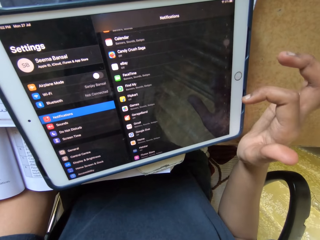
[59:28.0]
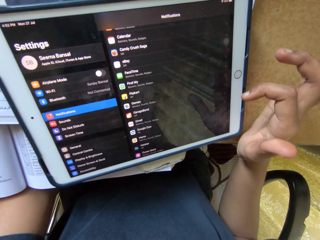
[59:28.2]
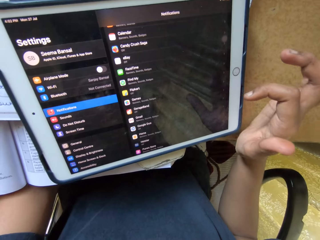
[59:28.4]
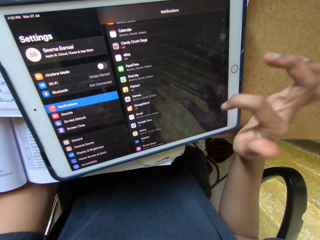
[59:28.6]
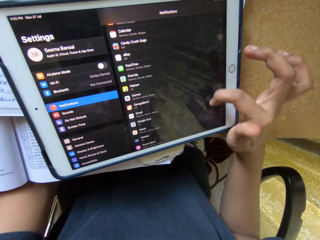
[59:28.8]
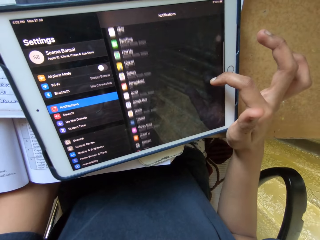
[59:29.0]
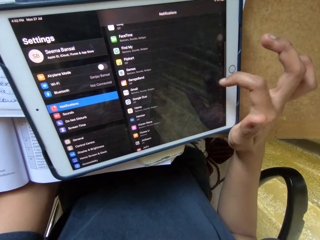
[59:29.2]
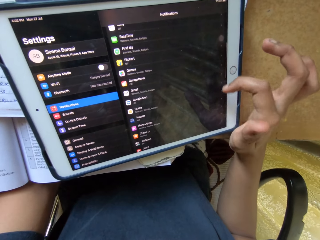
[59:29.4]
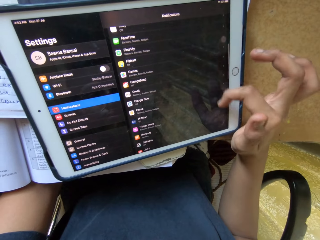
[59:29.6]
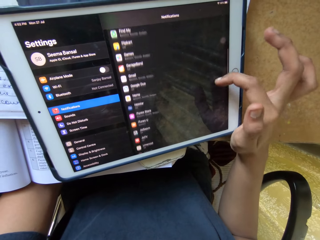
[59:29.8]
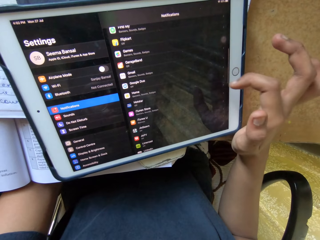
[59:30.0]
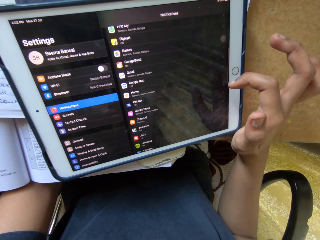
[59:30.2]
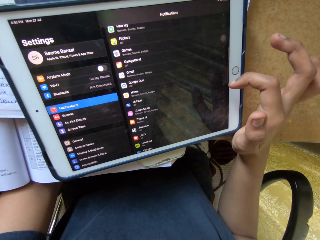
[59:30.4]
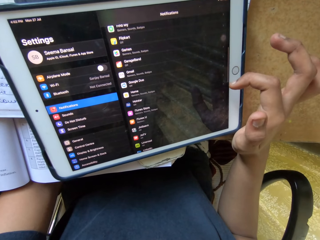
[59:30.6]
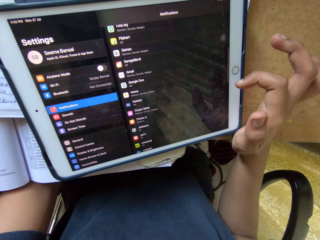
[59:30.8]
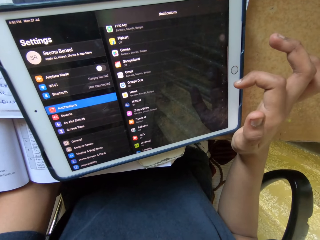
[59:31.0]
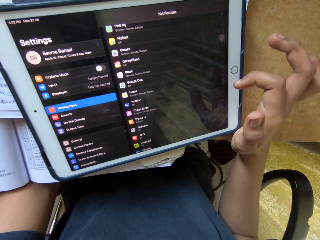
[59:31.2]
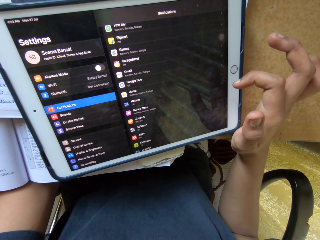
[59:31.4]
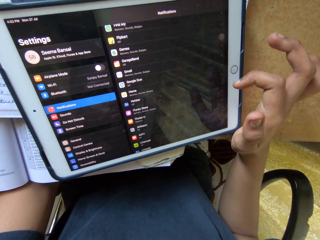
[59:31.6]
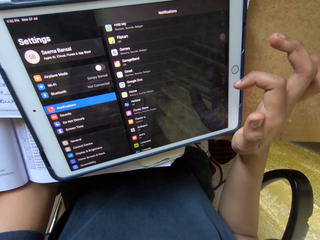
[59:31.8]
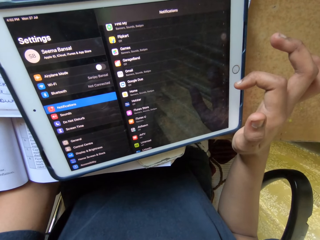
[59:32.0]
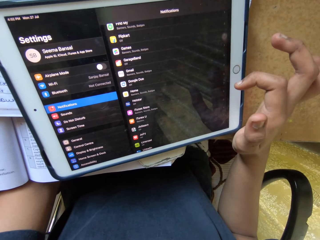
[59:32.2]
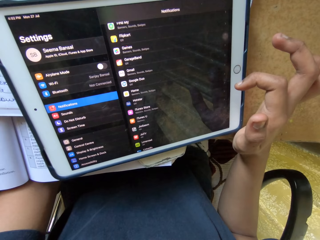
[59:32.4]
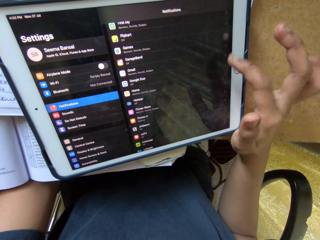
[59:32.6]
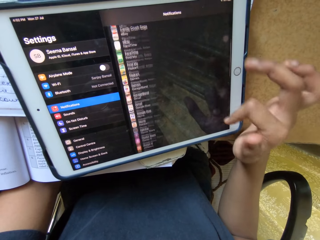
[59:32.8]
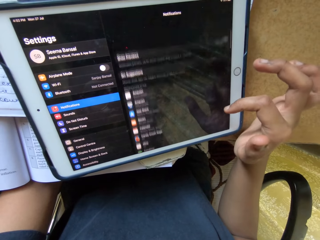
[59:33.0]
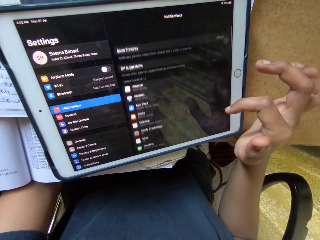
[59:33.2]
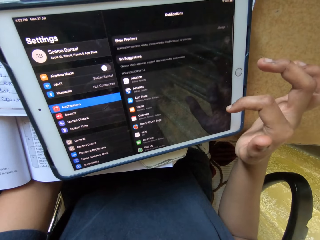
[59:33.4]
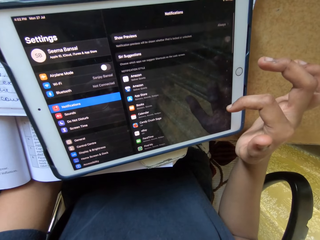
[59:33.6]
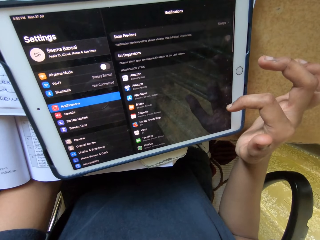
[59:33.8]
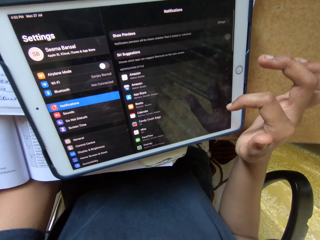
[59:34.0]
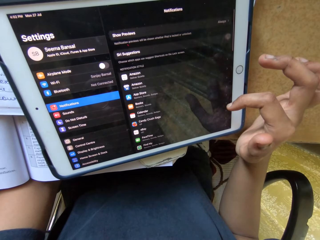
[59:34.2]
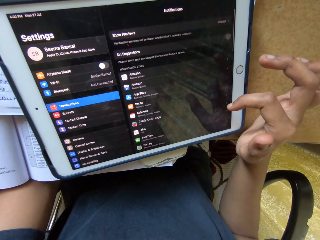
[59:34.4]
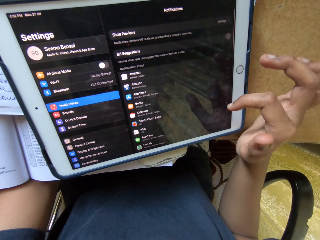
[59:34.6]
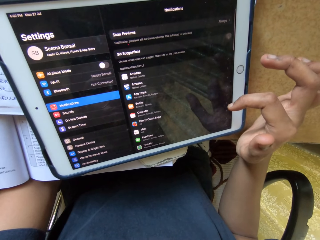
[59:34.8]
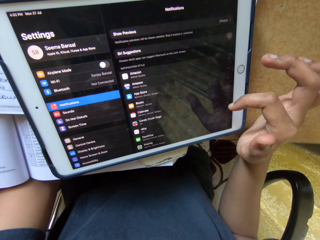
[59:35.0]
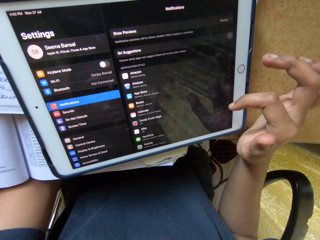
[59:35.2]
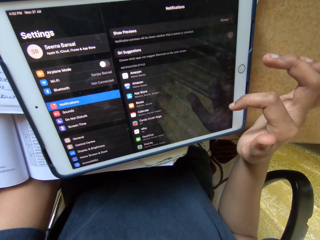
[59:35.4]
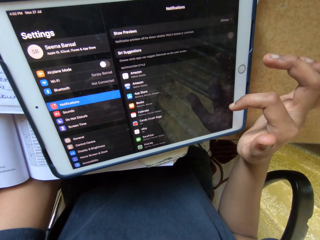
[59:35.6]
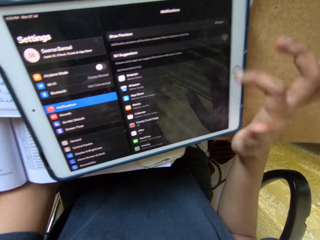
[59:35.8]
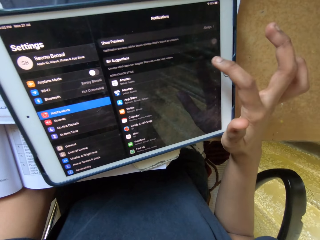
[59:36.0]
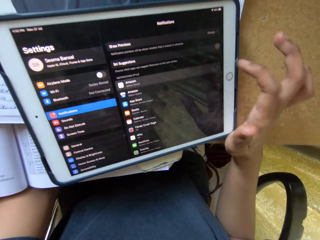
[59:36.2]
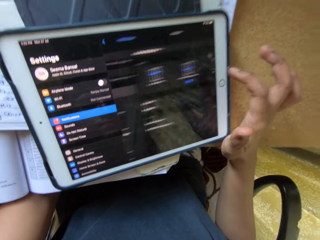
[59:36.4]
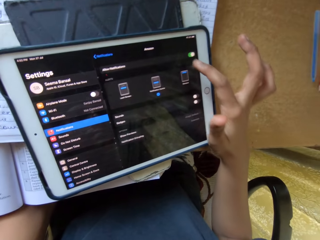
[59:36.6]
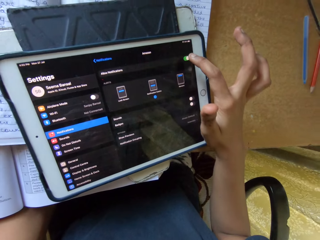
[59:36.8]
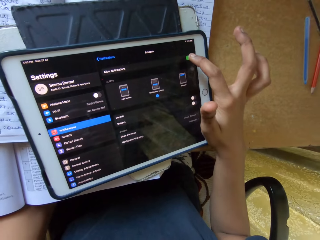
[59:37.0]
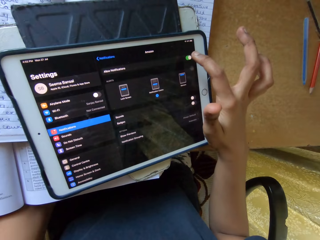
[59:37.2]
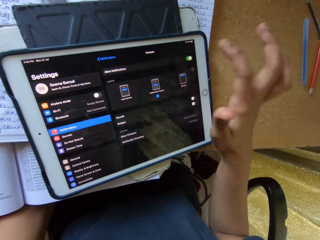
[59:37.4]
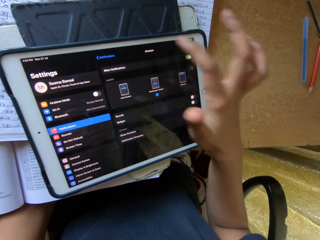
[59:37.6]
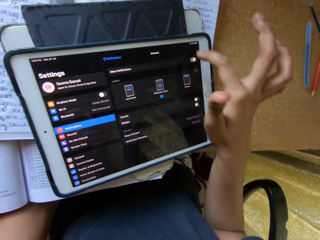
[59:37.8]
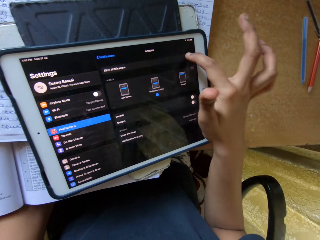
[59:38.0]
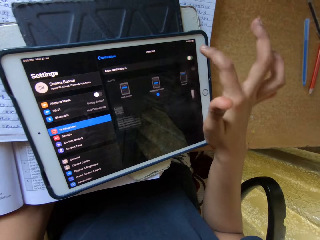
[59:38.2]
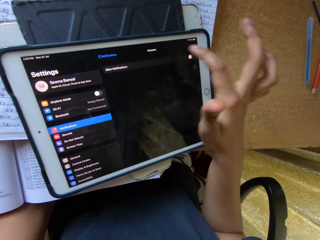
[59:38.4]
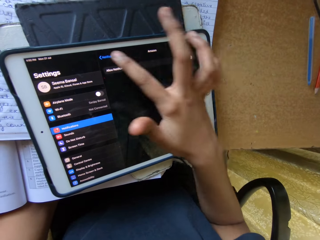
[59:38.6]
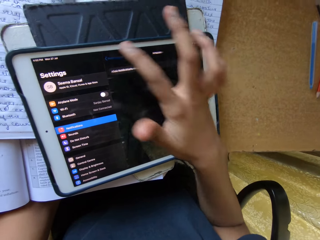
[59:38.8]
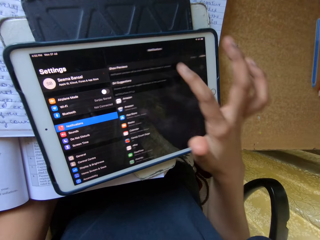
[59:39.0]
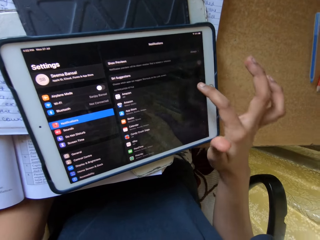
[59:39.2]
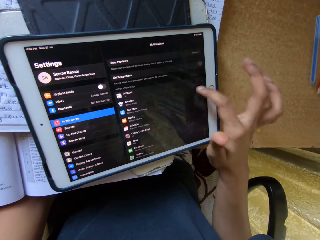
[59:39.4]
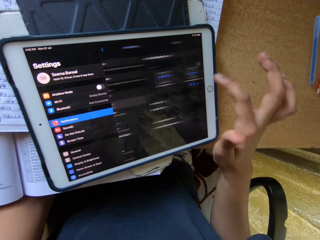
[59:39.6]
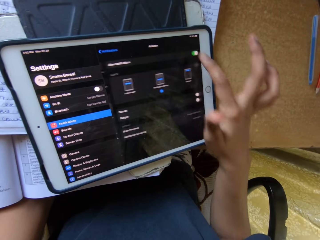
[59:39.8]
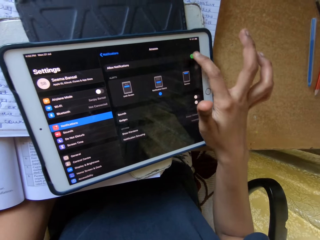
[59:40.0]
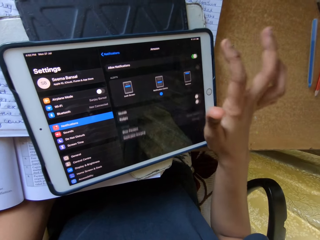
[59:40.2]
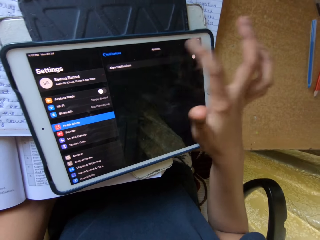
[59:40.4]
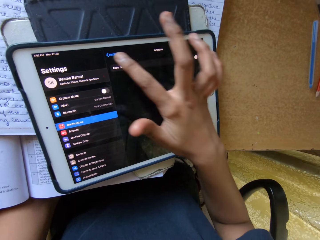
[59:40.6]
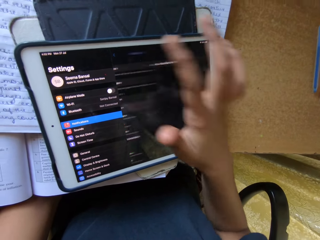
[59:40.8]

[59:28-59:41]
The camera wearer scrolls a phone. They stare at the phone. They scroll the phone.

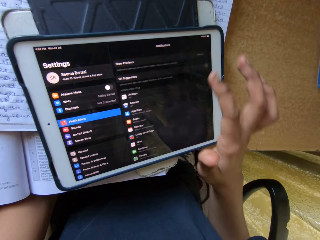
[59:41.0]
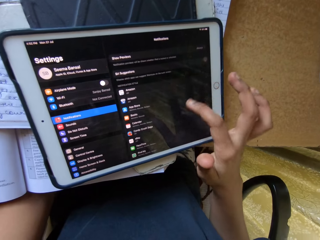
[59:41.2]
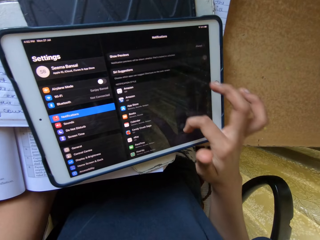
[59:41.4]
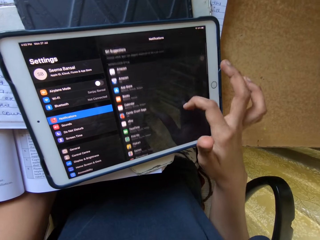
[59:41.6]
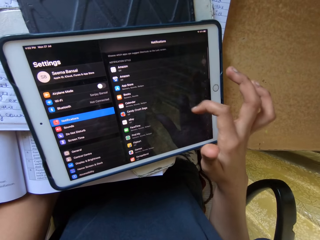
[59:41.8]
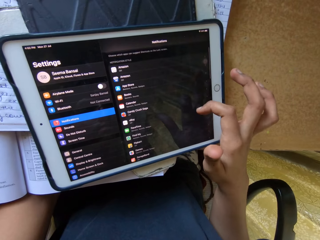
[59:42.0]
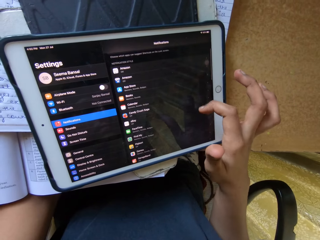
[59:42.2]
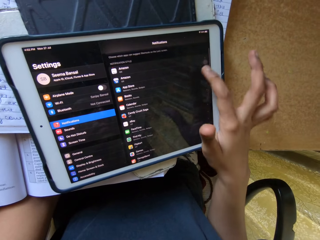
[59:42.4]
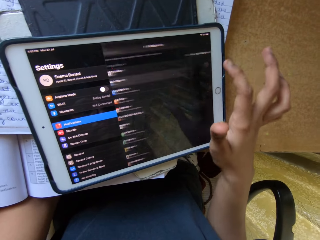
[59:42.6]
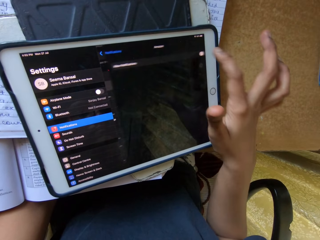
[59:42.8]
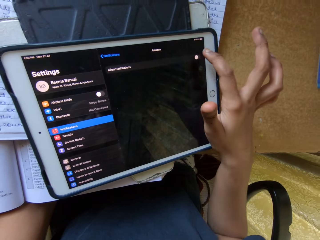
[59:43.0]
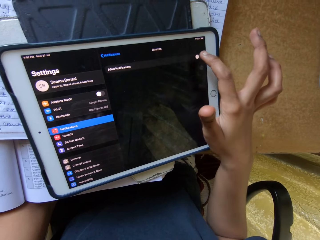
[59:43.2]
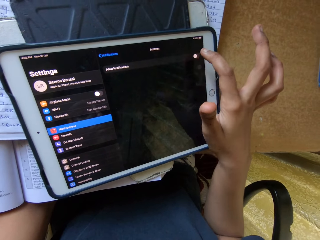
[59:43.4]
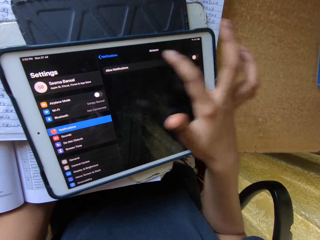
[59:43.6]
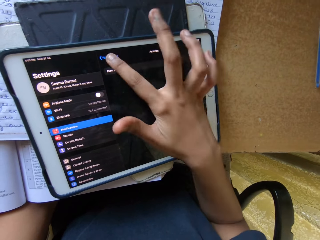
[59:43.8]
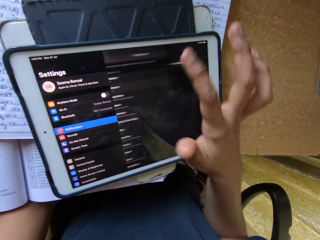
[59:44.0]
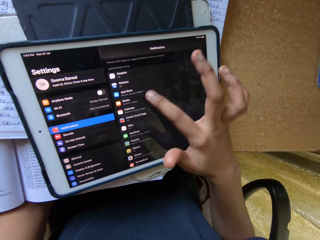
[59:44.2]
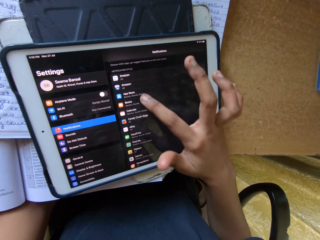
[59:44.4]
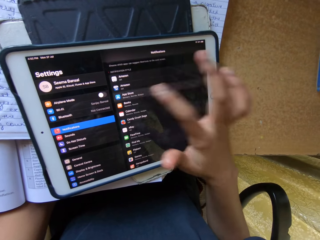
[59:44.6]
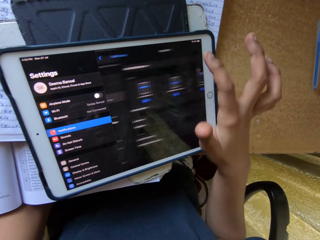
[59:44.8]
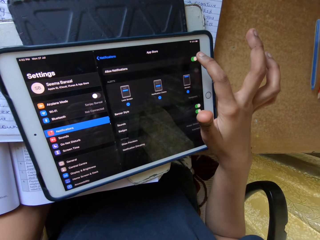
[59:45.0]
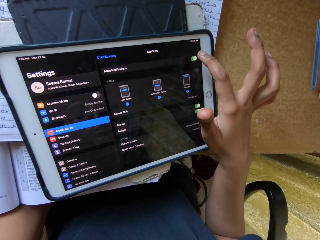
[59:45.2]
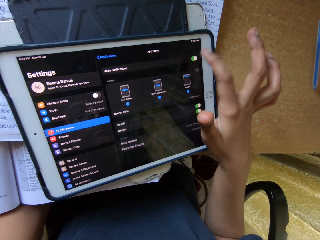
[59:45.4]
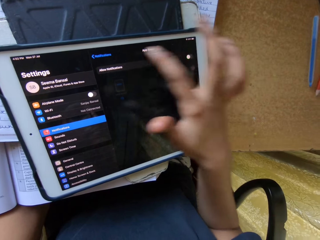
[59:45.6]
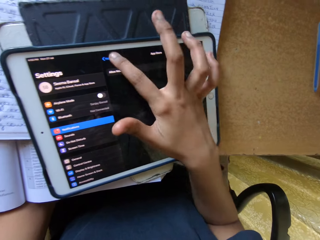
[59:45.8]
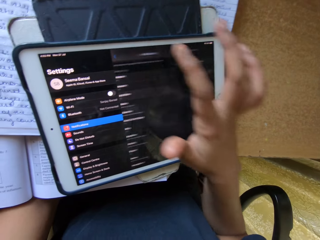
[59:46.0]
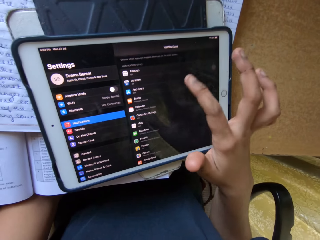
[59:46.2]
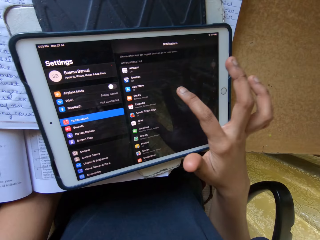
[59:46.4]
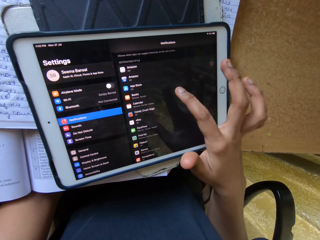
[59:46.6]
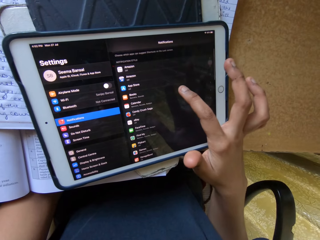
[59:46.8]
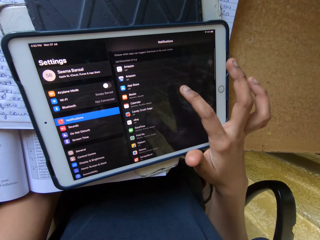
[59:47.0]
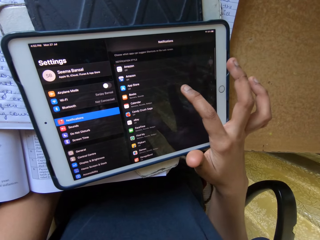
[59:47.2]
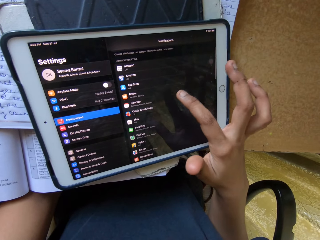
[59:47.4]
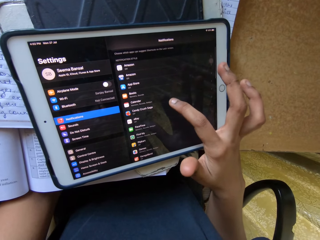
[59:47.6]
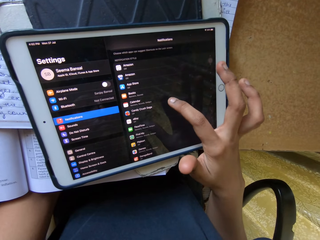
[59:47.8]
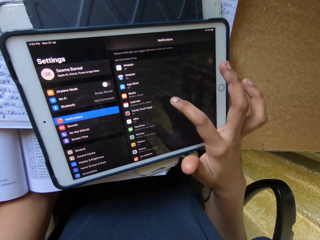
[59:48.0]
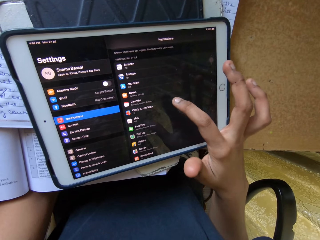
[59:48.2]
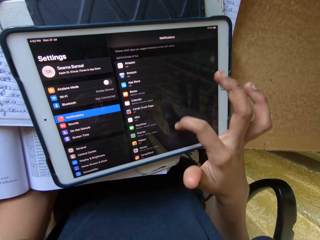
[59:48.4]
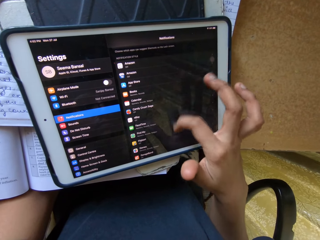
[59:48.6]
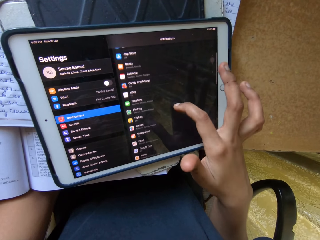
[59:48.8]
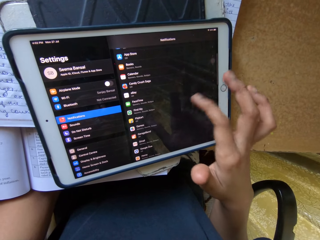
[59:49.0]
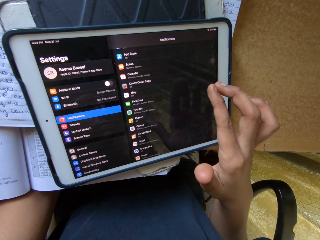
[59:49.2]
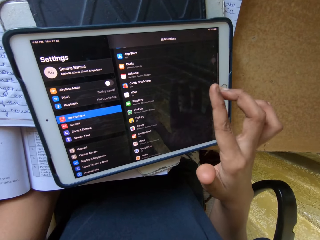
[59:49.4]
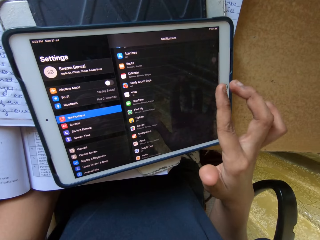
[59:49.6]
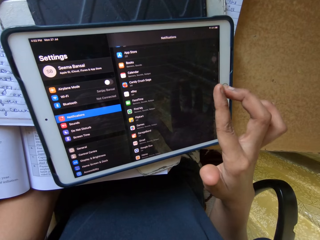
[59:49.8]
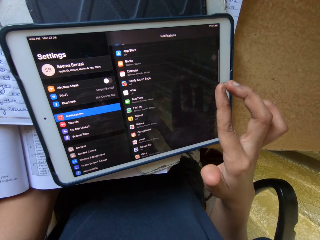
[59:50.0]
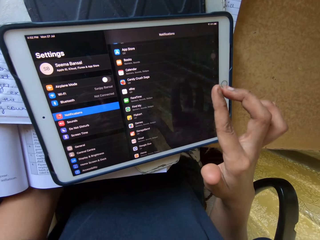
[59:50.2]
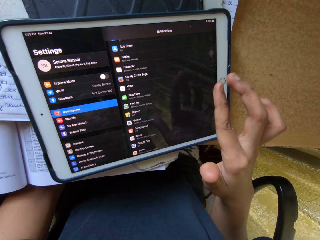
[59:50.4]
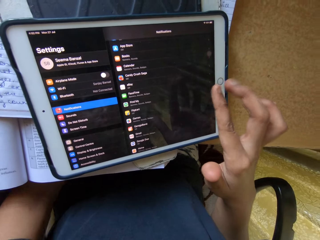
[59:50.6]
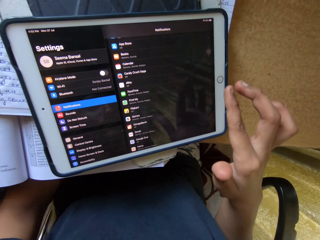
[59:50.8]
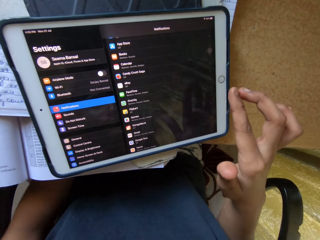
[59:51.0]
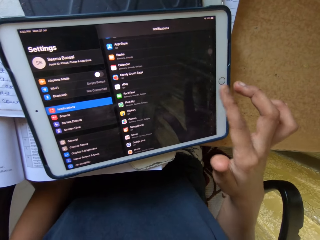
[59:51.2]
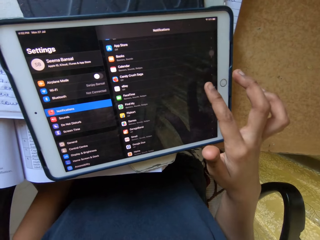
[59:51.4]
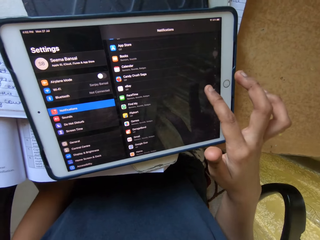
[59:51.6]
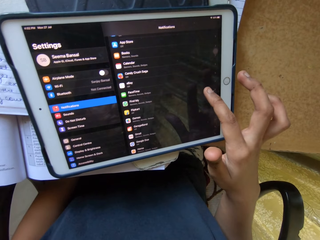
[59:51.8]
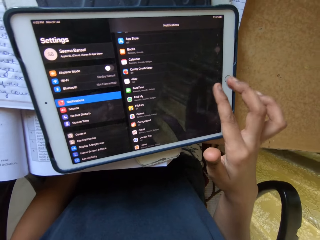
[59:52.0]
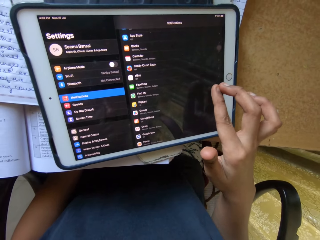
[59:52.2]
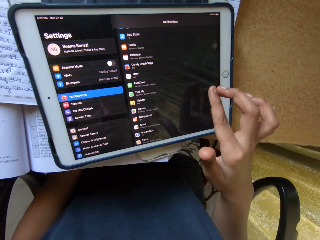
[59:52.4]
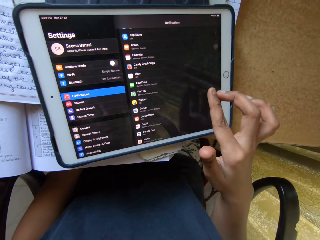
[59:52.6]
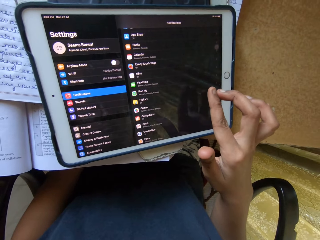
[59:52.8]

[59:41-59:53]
The camera wearer stares at a phone.
